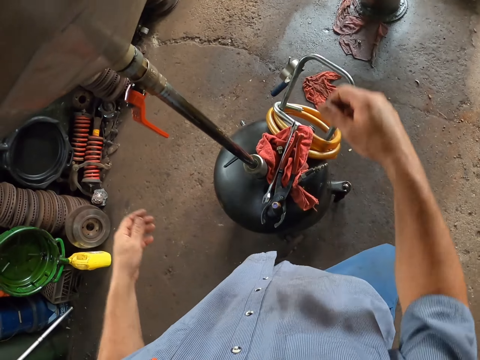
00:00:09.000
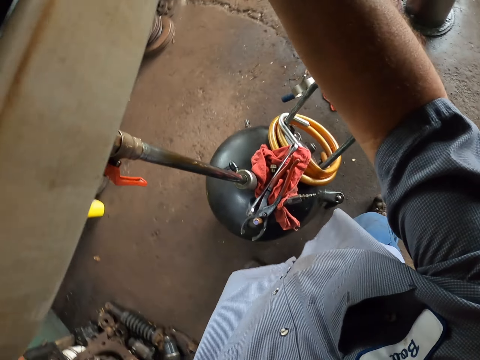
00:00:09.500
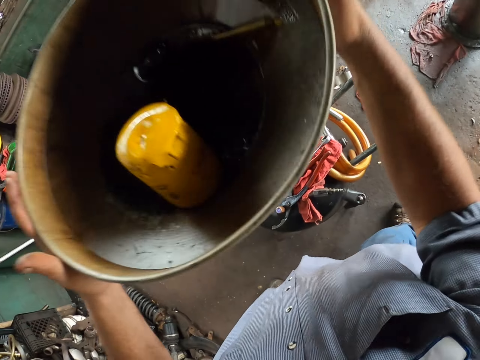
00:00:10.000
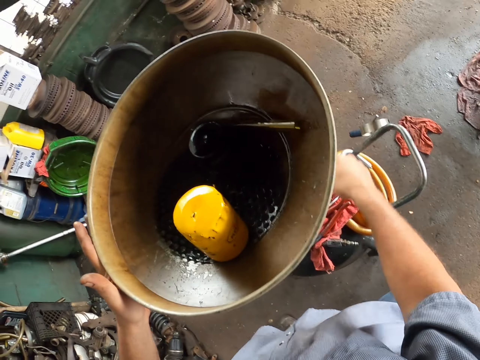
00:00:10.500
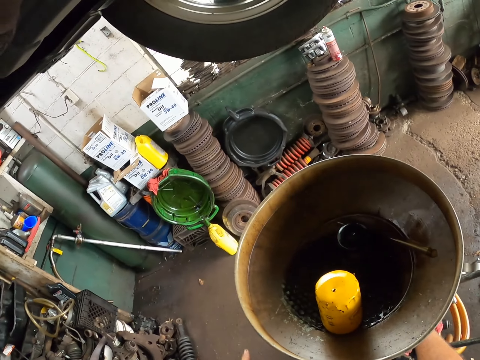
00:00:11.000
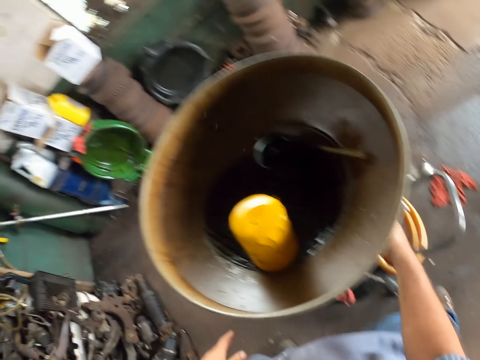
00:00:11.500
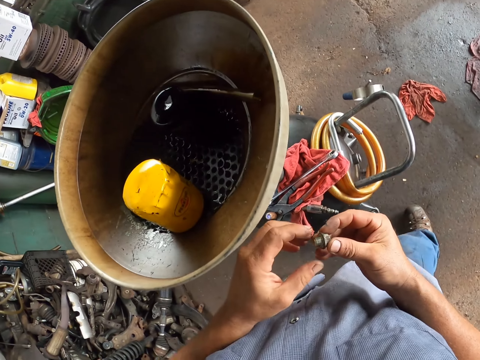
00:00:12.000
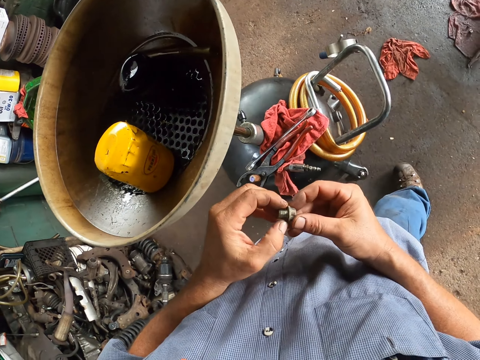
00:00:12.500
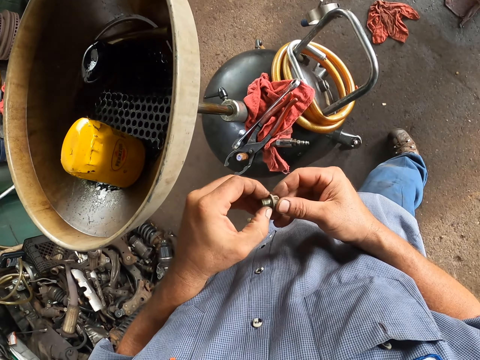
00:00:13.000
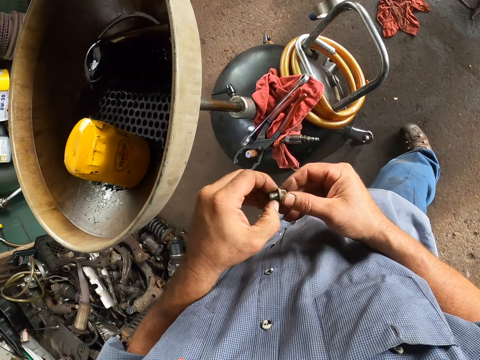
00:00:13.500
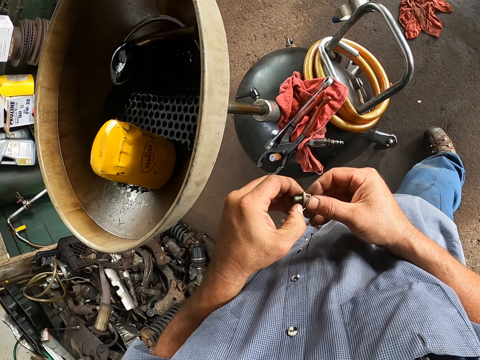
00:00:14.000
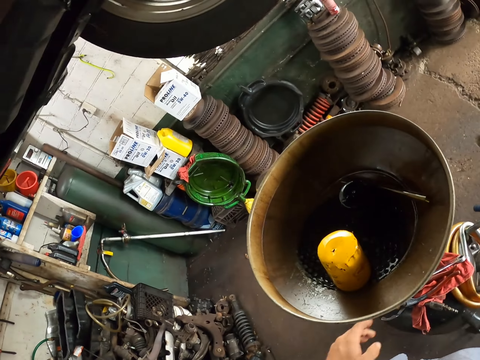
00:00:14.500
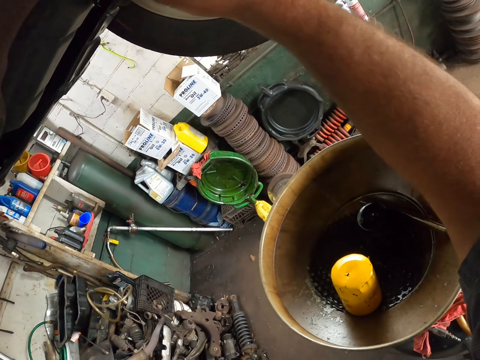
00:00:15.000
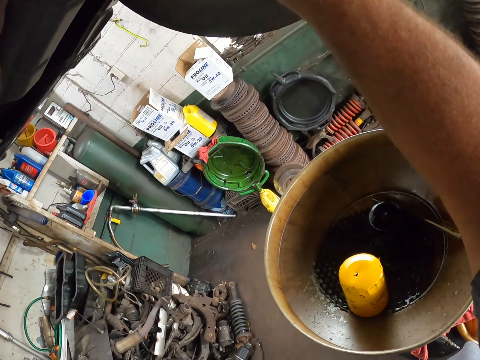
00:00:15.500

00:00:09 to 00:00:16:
The camera wearer holds something. They lower the oil basin. They remove the nut from the lawn mower. They hold the nut. They fix the nut on the car. They put the nut in something.

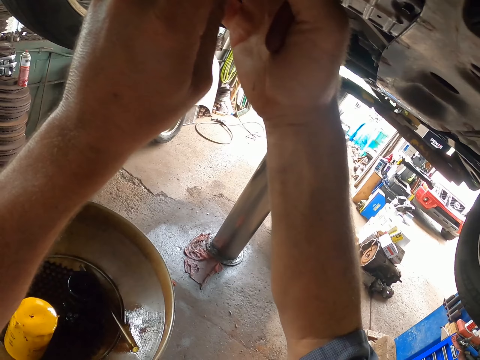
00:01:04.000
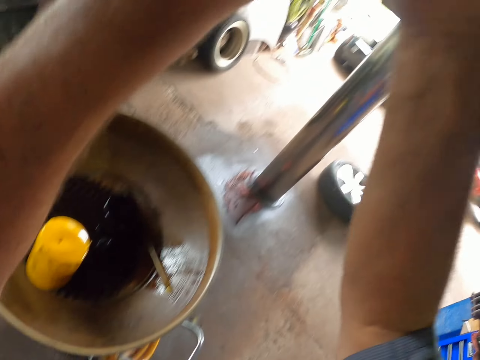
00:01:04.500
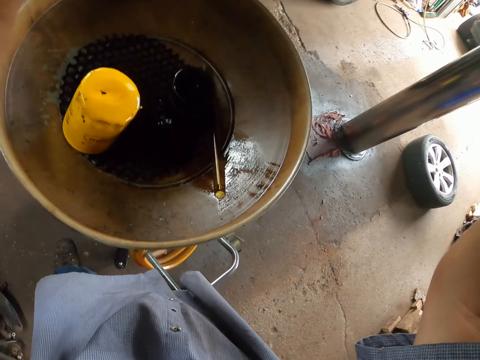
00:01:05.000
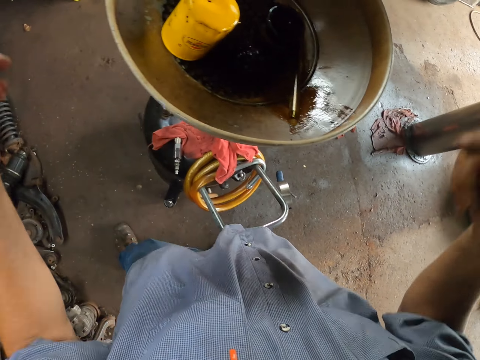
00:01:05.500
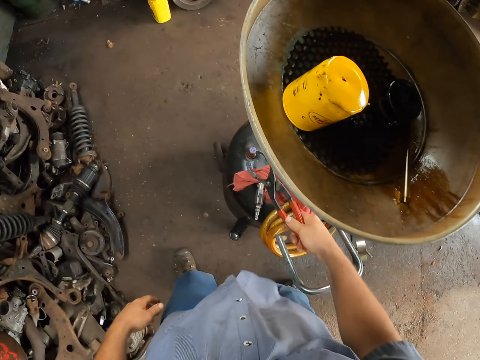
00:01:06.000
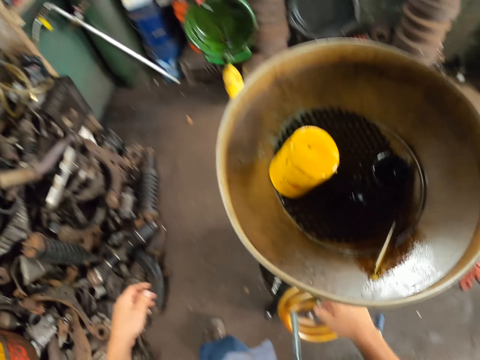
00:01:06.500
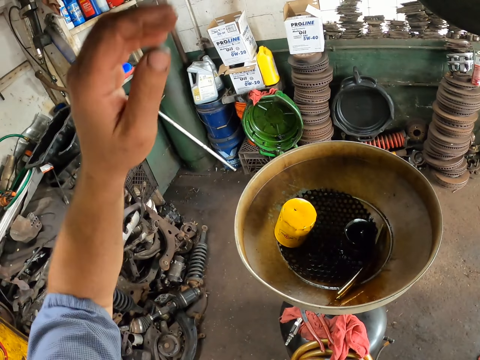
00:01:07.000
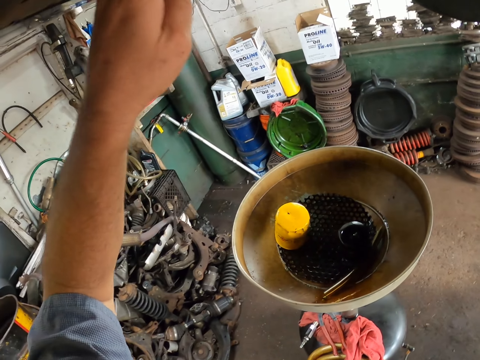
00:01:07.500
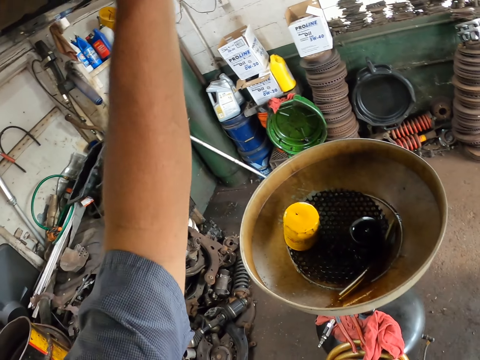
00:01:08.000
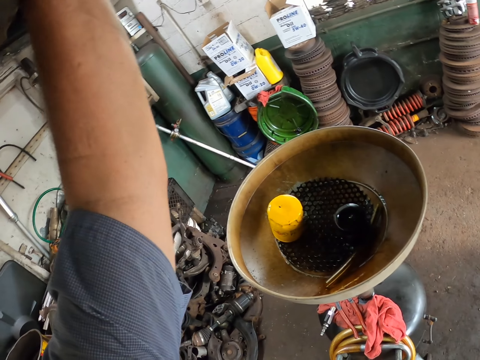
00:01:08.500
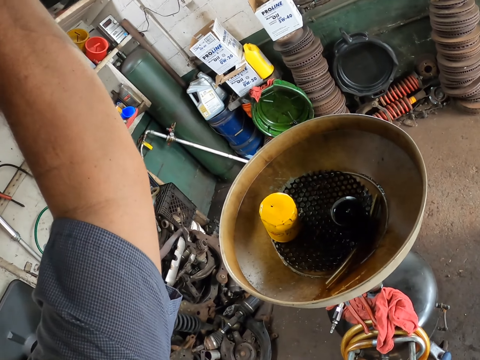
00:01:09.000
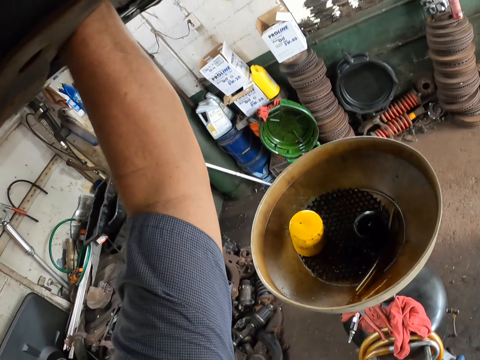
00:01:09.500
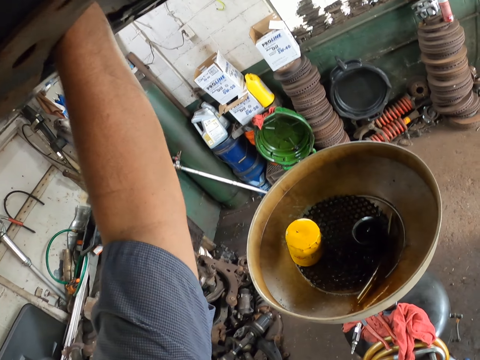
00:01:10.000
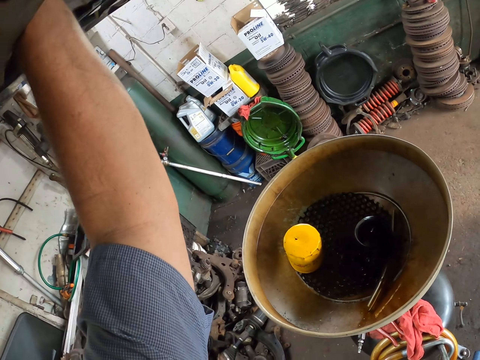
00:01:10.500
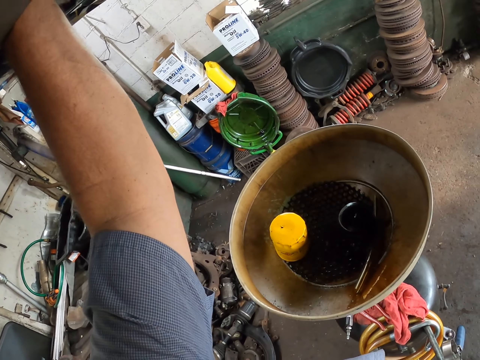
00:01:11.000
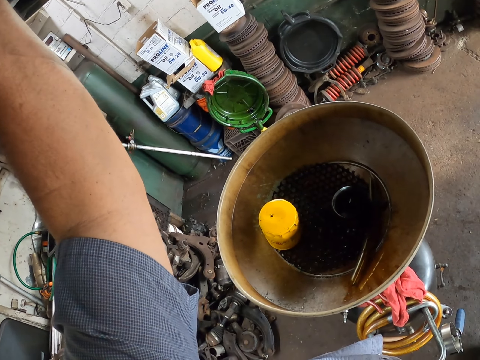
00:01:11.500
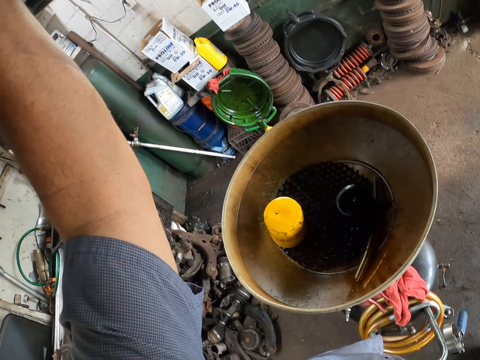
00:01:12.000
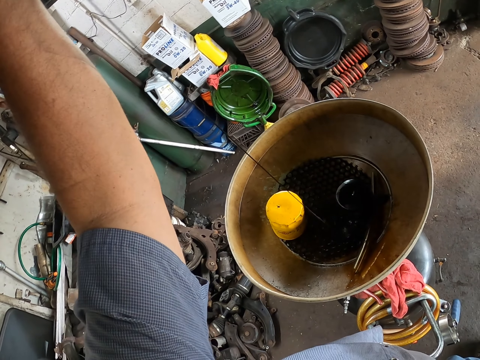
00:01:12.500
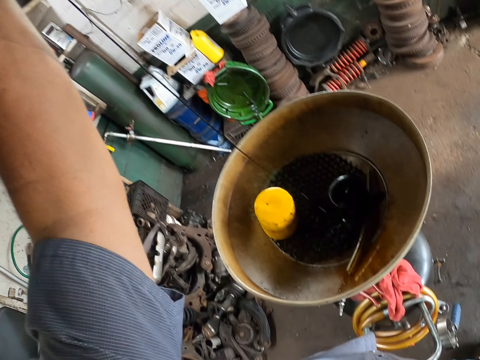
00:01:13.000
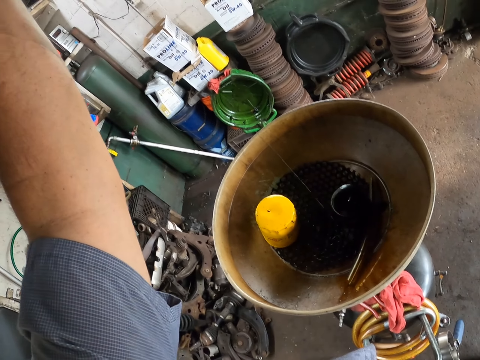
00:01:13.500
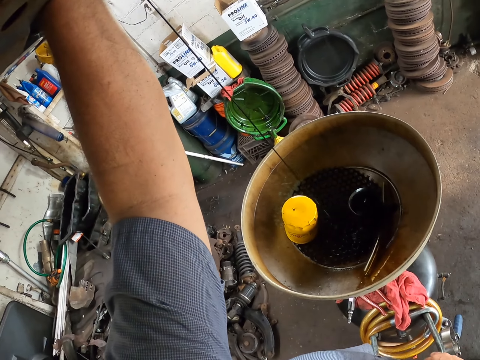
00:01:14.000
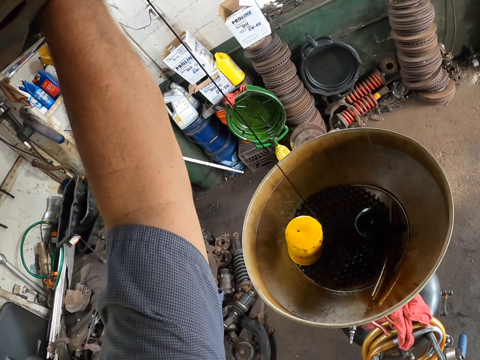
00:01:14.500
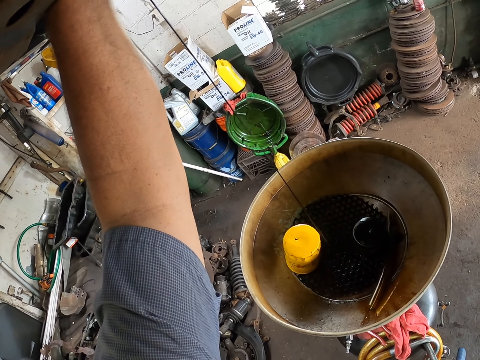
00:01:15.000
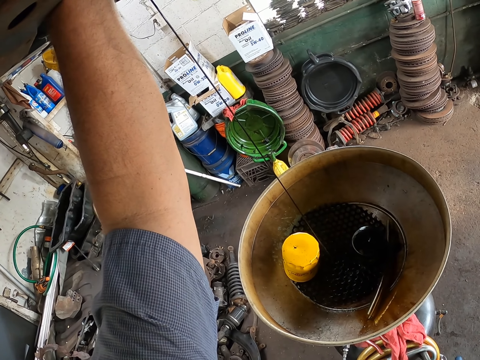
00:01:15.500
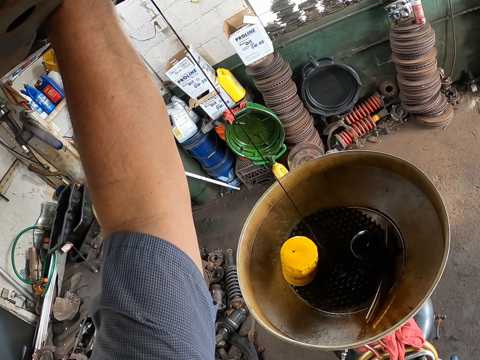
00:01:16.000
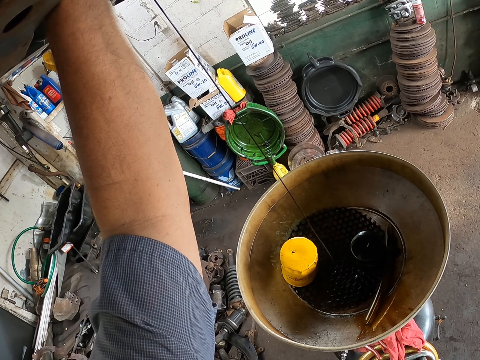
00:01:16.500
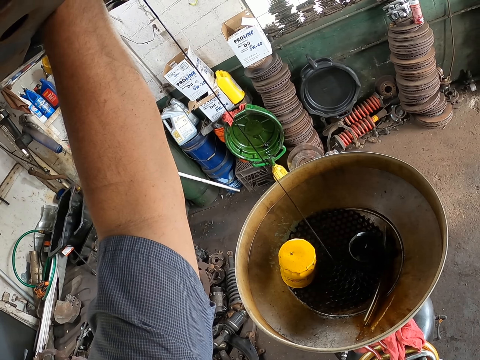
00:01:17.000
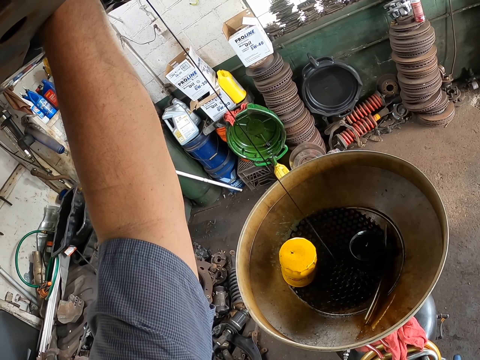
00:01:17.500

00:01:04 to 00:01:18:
The camera wearer puts the plier down. They lift the left hand. They open the engine tanker. They drill the oil from the engine.

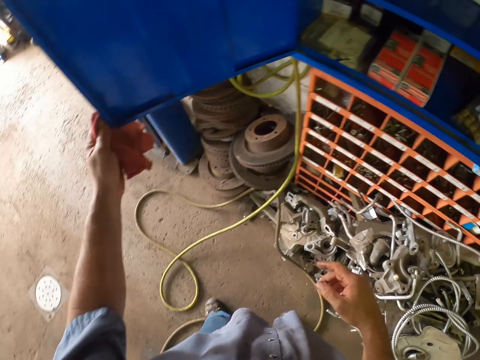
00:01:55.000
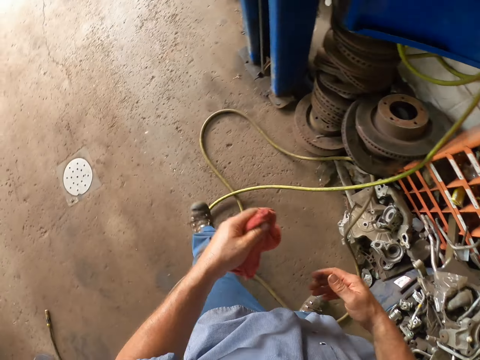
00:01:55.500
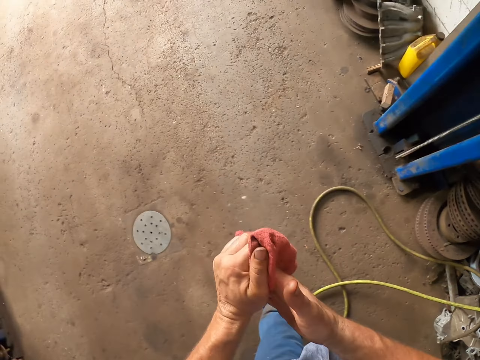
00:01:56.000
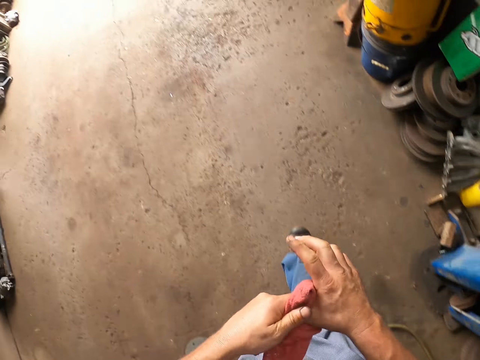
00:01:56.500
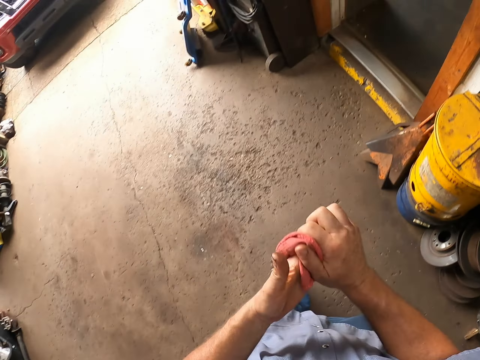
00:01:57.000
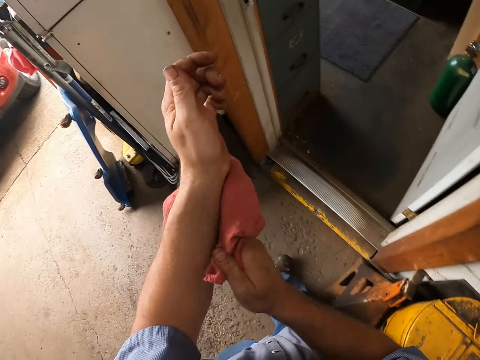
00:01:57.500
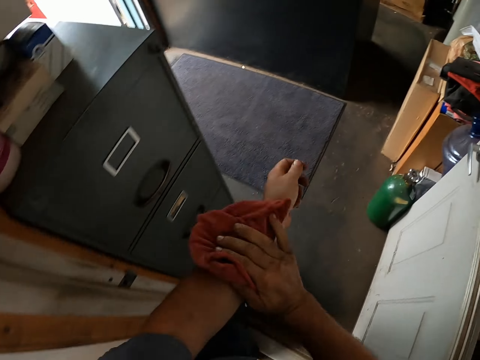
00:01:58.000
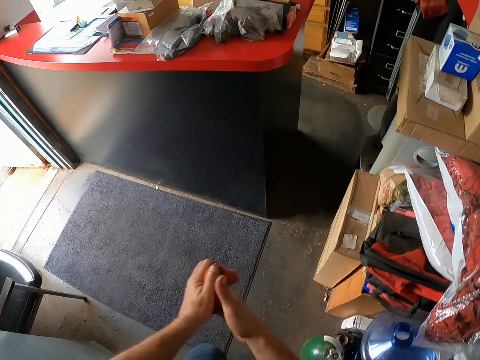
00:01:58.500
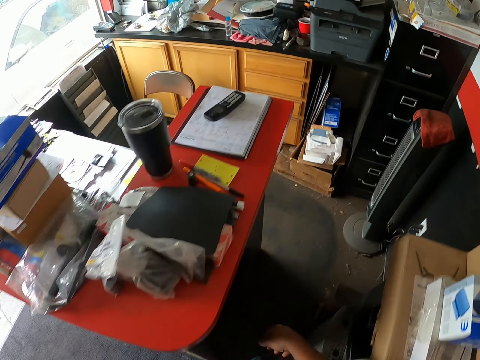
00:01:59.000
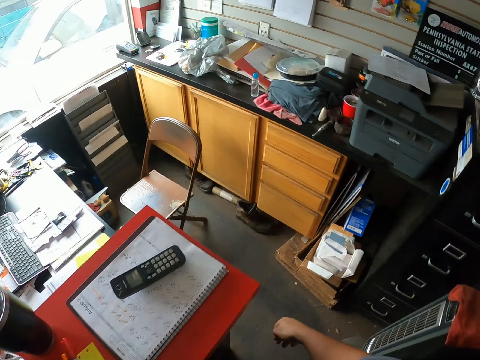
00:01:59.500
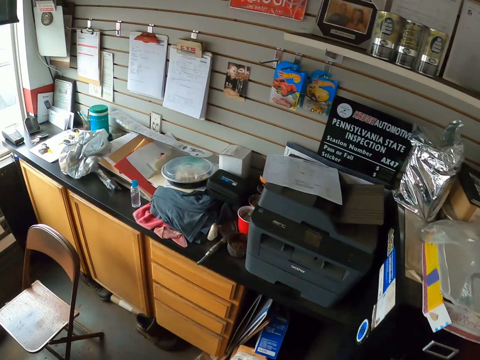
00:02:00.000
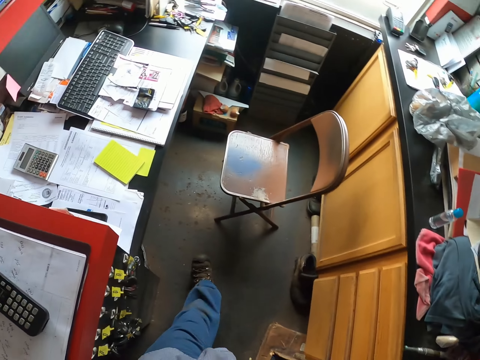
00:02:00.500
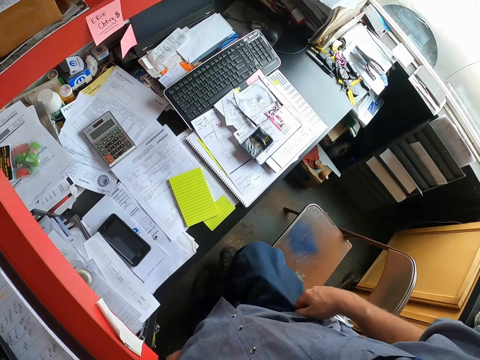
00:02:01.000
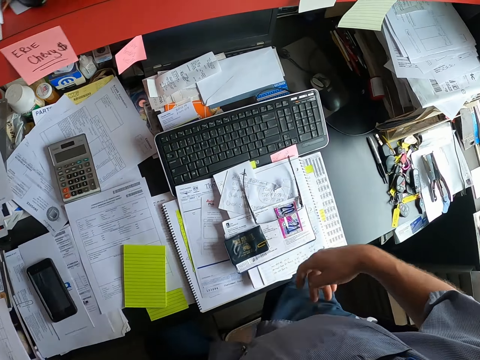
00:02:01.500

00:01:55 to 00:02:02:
The camera wearer wipes his hand with the rug. He walks along.
